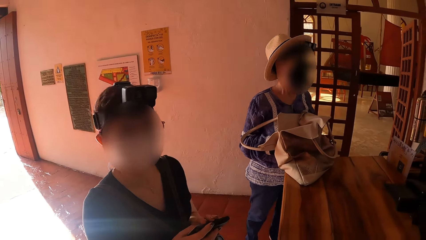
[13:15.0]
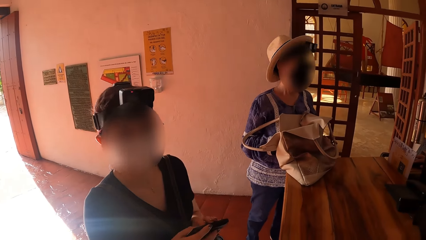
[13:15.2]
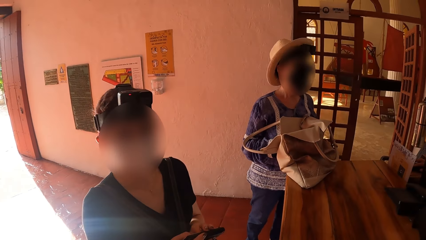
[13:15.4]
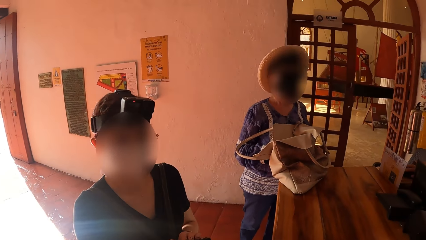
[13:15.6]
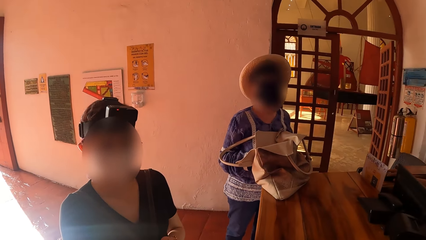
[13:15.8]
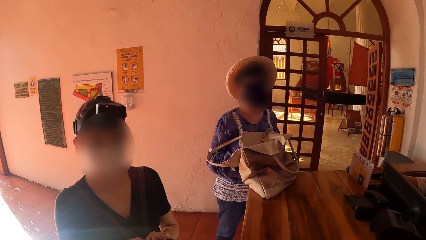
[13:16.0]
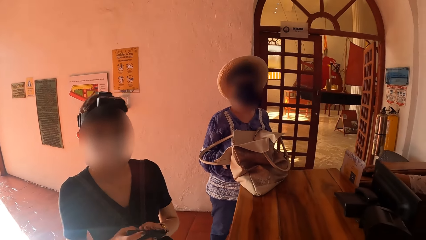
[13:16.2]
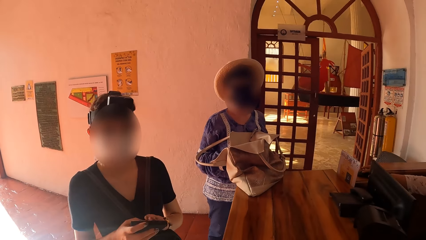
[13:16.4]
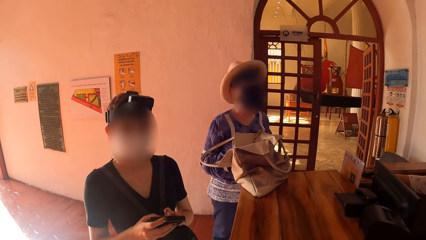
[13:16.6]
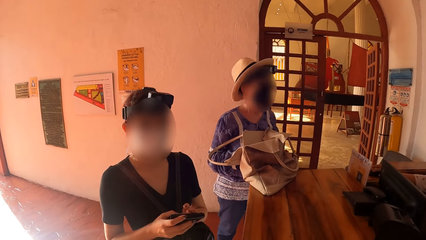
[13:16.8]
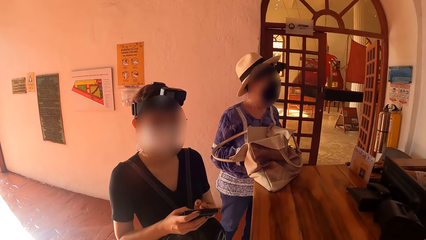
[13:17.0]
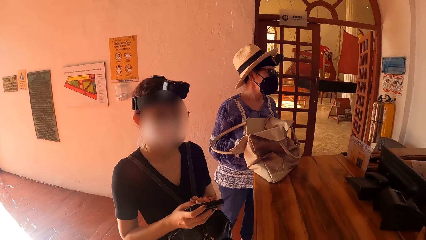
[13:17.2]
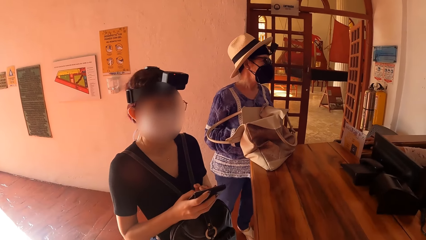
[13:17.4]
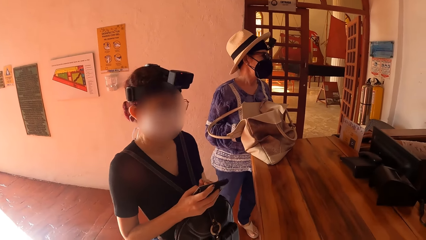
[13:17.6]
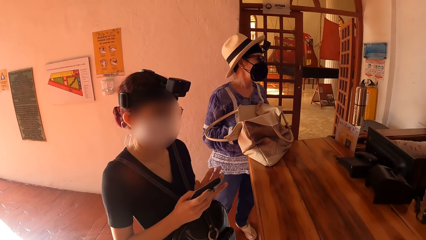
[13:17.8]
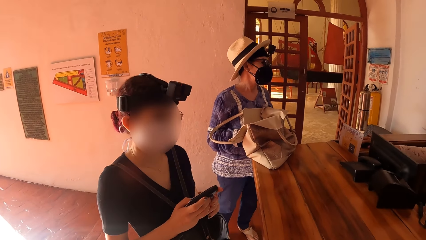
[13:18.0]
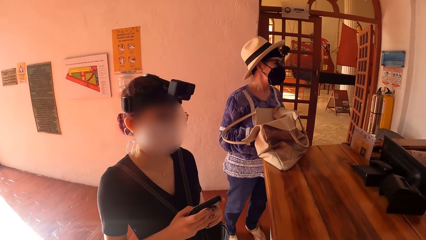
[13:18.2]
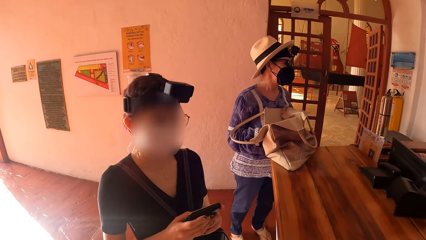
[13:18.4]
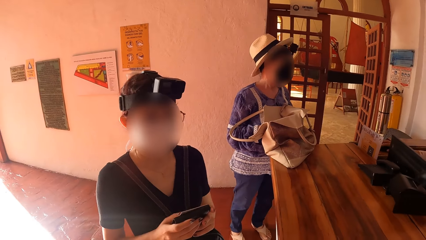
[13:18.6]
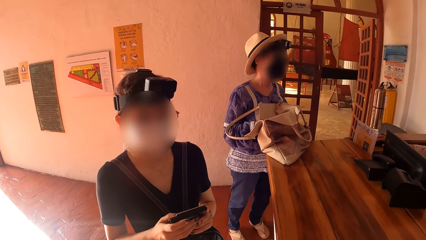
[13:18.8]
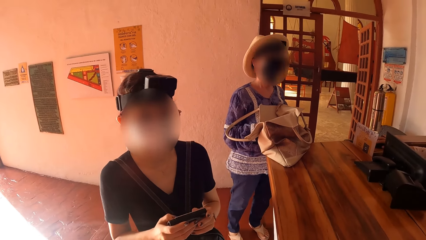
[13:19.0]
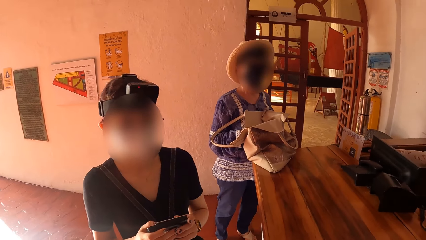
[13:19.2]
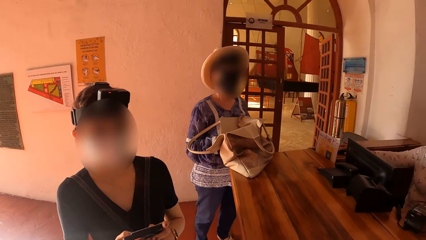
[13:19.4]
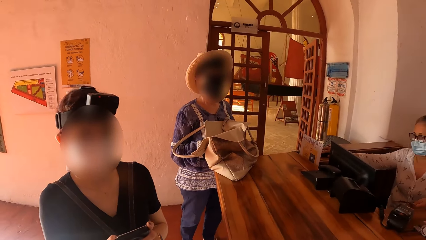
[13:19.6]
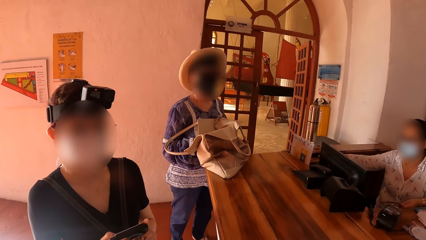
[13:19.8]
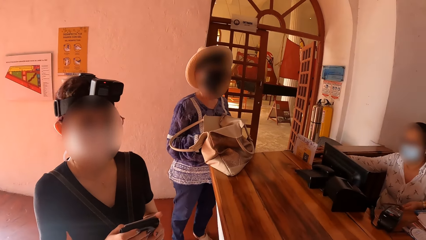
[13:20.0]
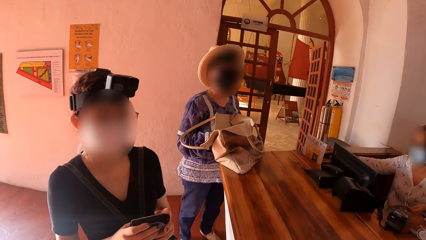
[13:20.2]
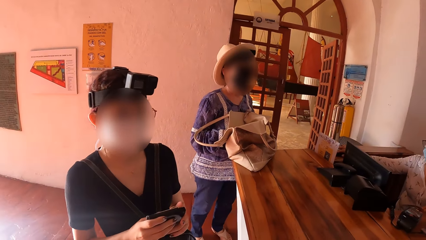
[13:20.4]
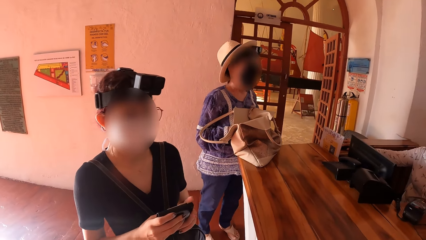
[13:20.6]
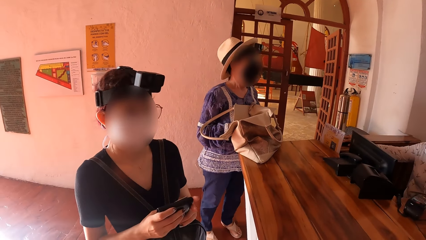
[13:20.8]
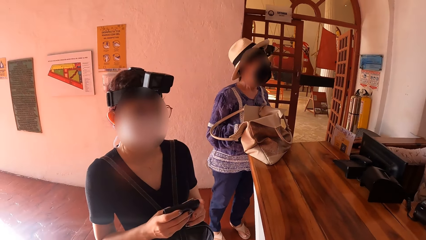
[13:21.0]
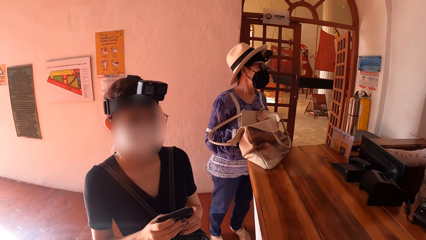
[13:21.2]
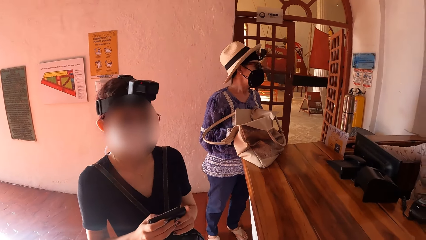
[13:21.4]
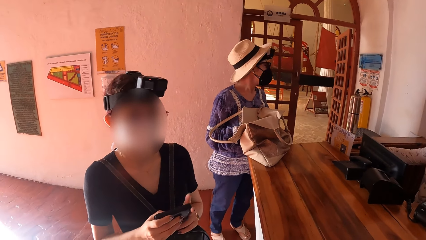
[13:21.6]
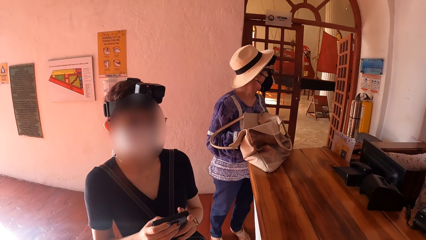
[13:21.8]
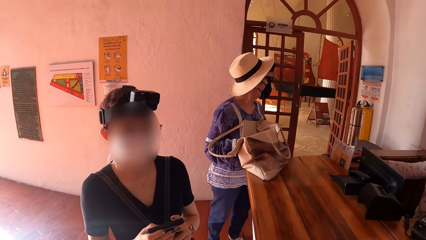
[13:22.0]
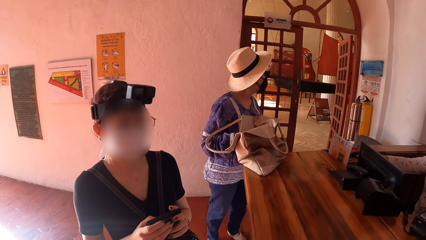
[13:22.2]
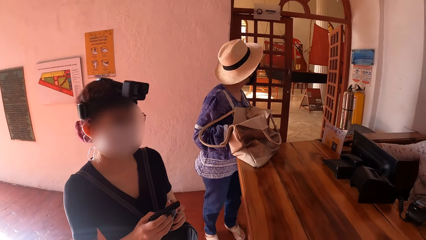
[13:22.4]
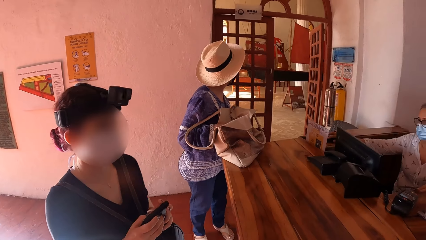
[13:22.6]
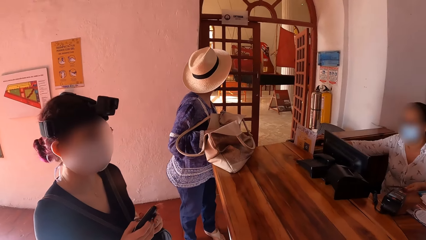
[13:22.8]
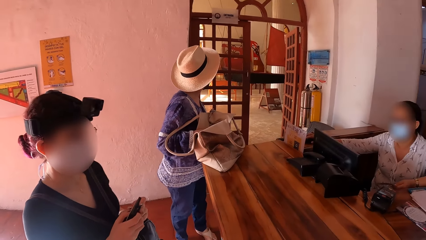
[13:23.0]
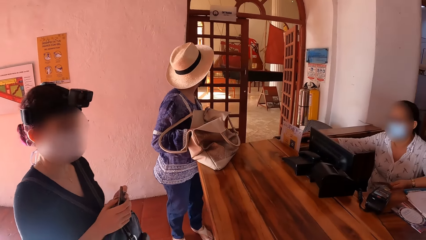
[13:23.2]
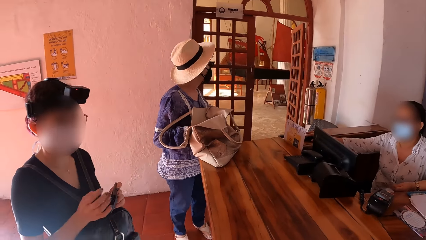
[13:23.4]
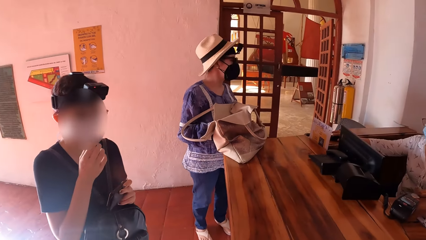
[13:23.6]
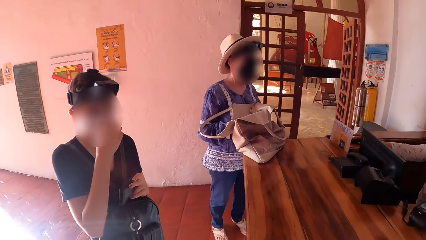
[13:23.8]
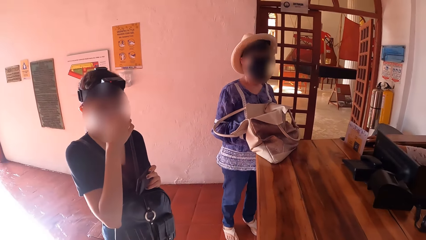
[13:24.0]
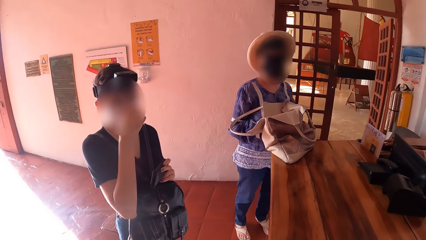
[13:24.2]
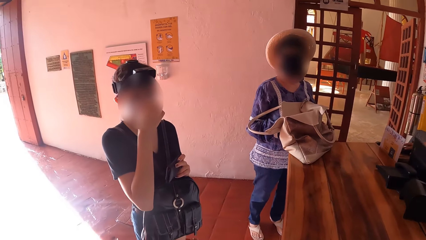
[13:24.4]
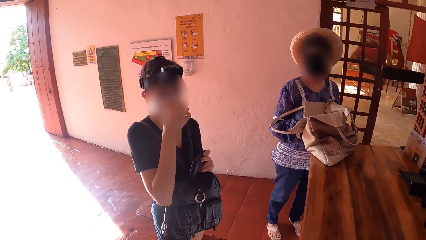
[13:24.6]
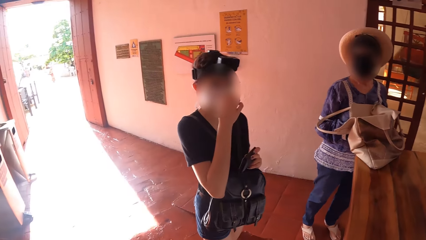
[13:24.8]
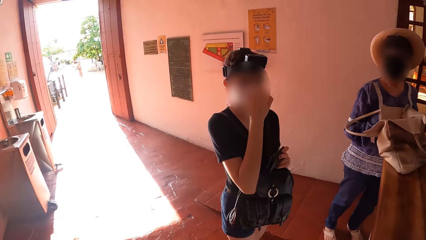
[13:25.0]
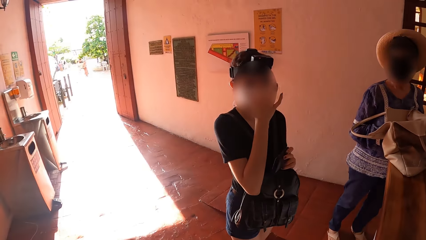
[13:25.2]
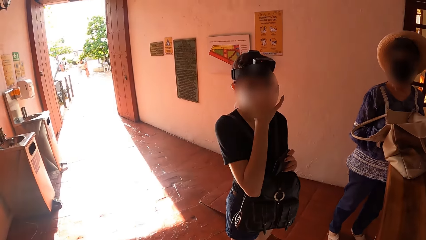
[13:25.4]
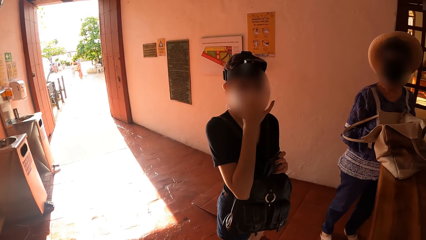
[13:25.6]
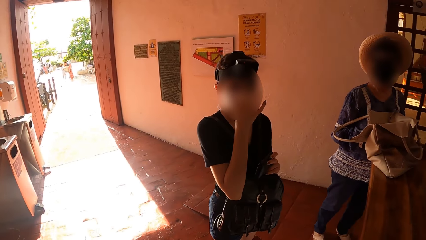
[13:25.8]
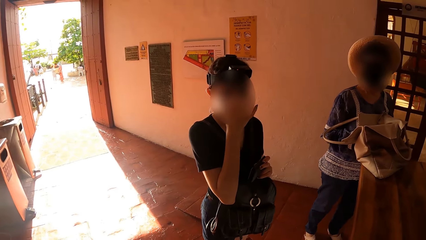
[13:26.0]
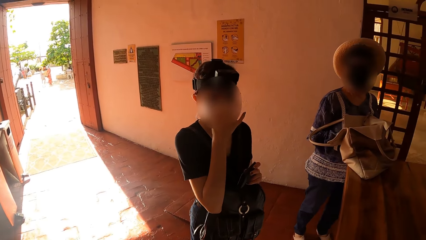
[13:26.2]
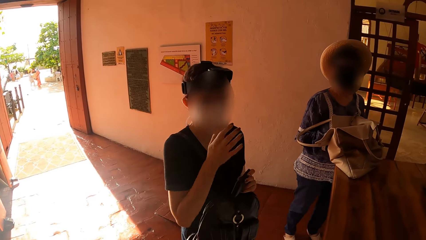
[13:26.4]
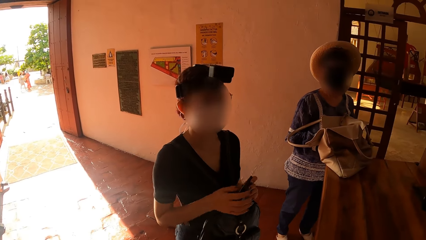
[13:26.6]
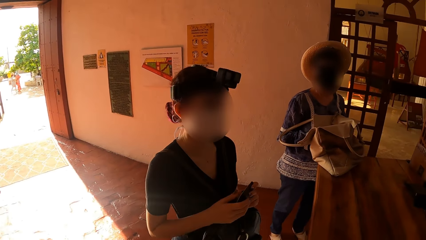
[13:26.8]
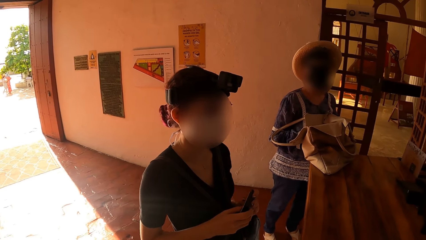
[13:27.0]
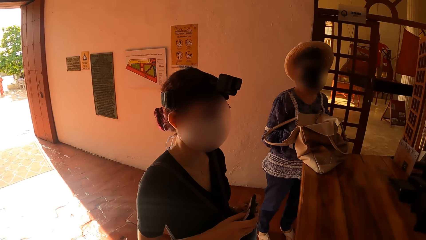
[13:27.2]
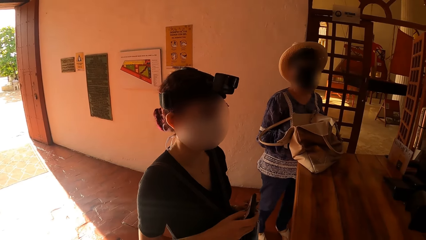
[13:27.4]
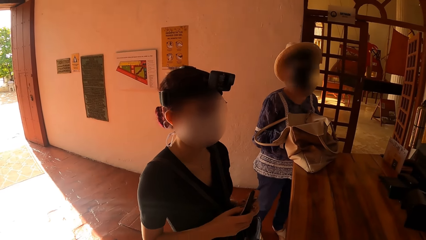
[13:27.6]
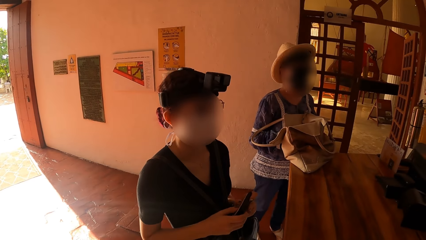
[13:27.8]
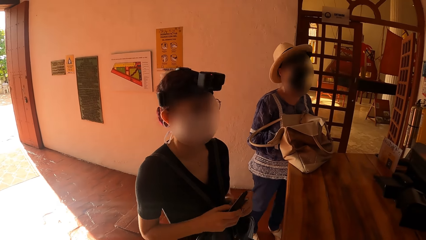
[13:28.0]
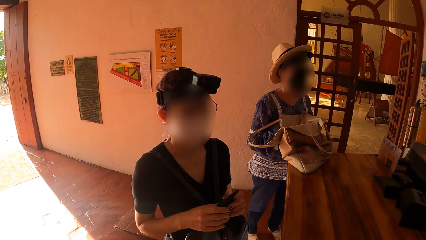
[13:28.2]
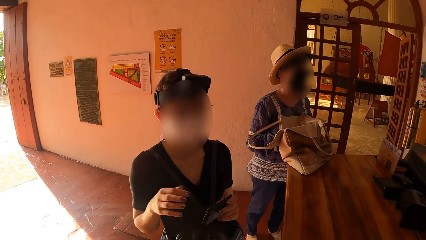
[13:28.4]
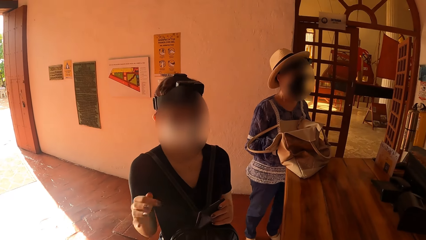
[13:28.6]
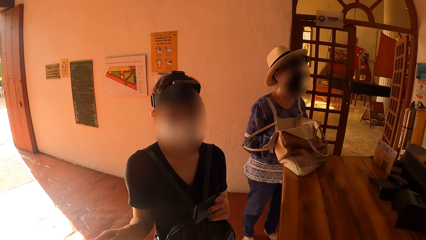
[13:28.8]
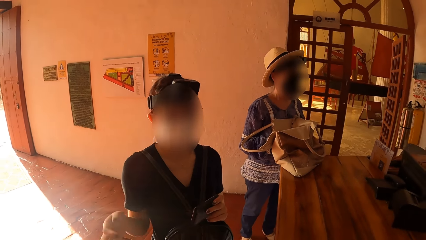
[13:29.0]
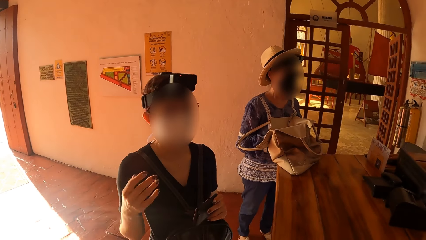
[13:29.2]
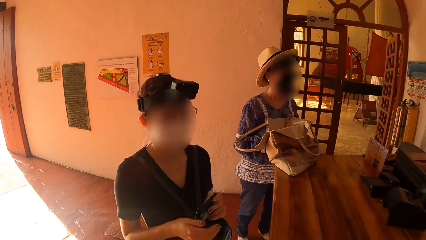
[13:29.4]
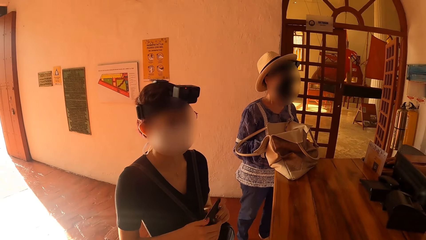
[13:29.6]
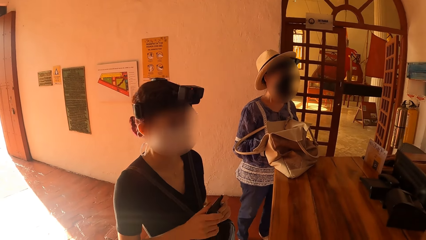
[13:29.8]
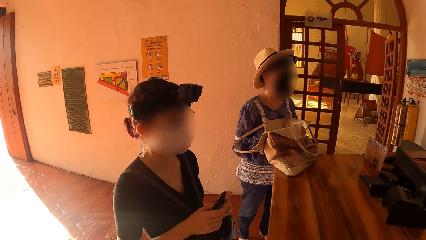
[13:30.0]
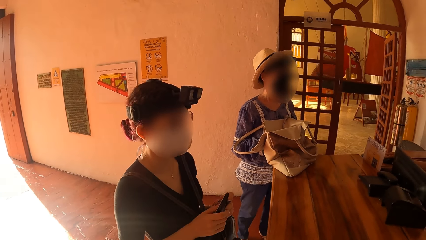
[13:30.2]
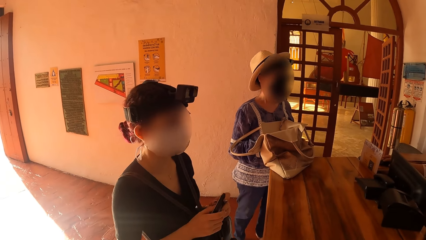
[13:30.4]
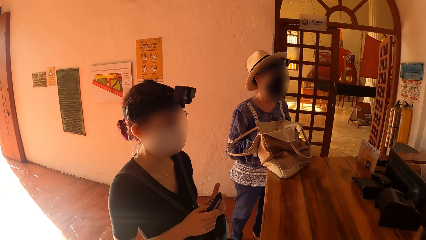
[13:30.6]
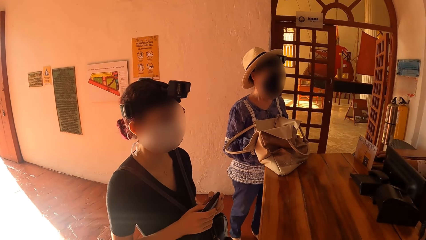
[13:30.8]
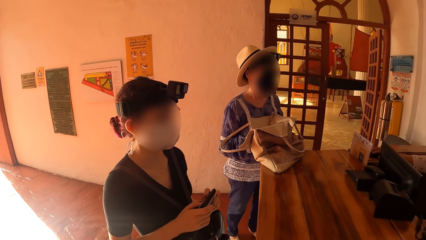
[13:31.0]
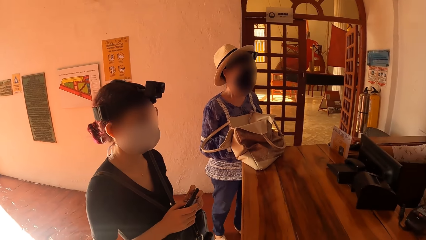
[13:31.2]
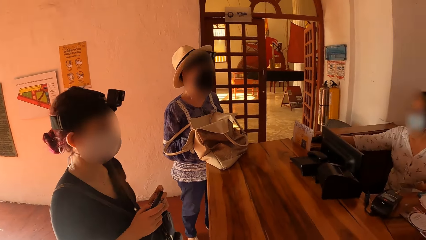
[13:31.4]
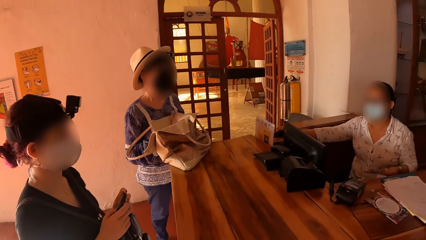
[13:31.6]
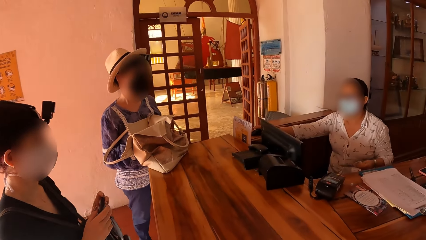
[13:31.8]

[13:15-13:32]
A woman interacts with the camera wearer. The woman puts her left hand on her face.
